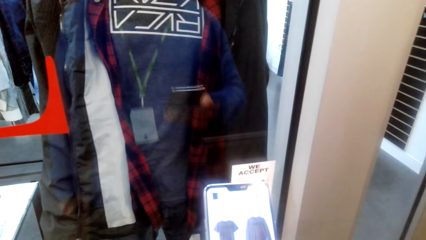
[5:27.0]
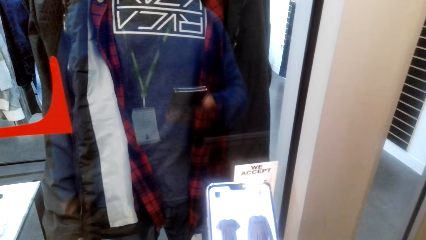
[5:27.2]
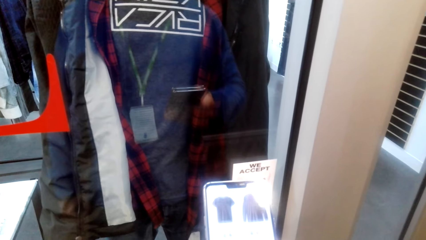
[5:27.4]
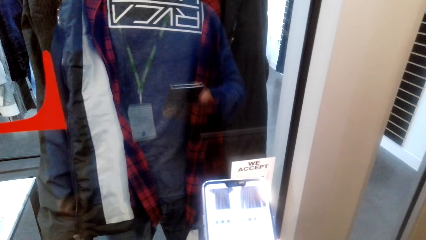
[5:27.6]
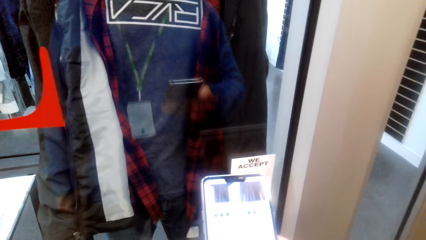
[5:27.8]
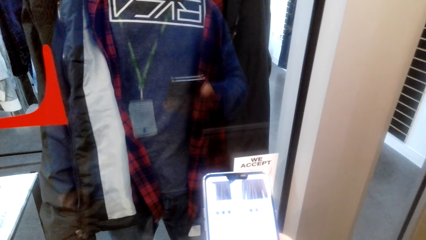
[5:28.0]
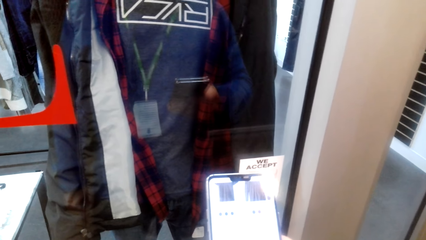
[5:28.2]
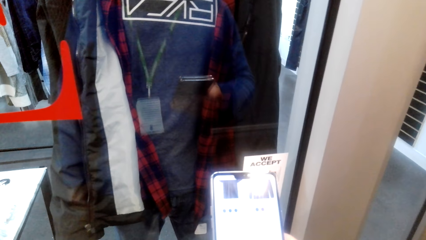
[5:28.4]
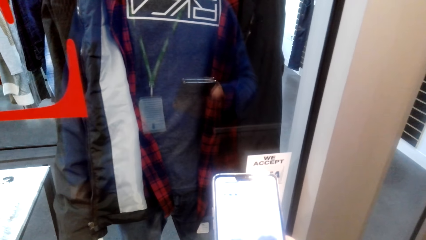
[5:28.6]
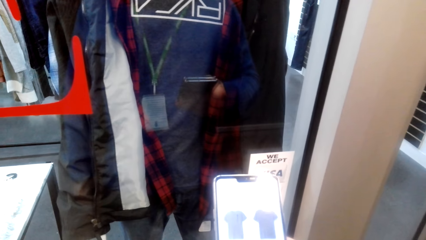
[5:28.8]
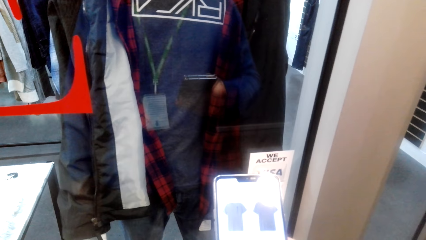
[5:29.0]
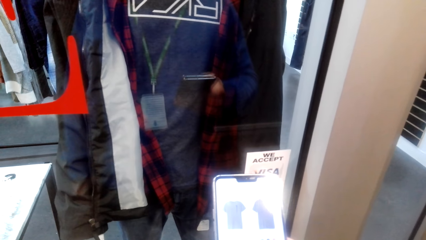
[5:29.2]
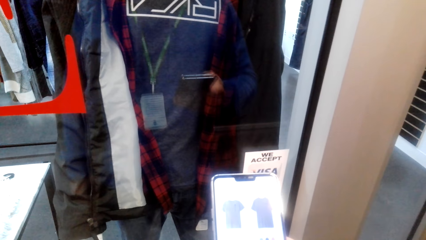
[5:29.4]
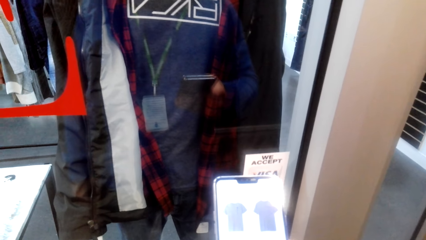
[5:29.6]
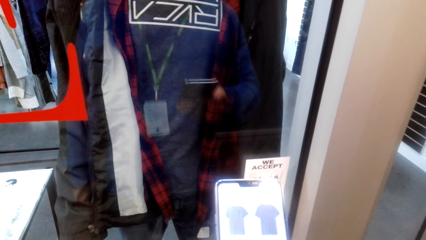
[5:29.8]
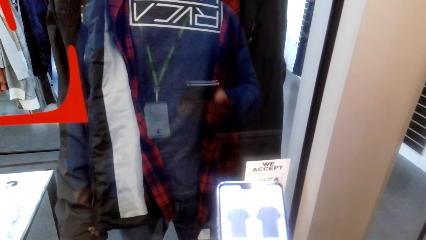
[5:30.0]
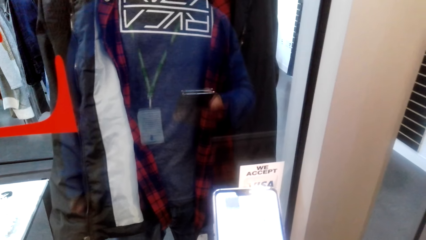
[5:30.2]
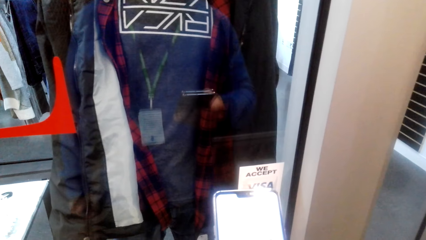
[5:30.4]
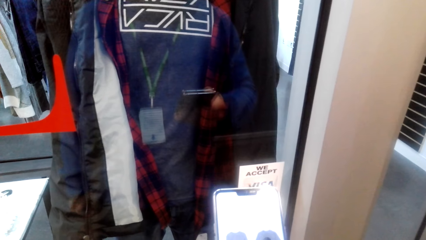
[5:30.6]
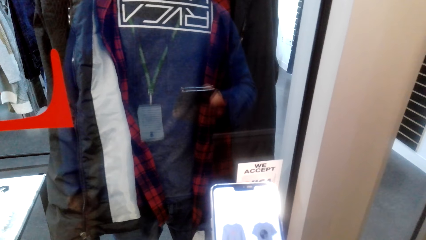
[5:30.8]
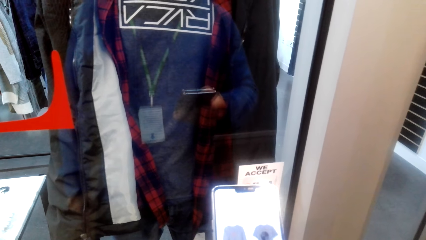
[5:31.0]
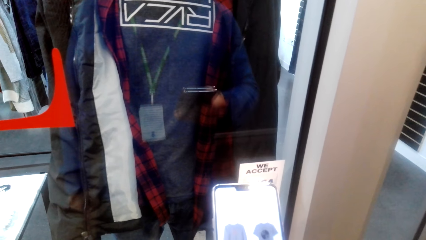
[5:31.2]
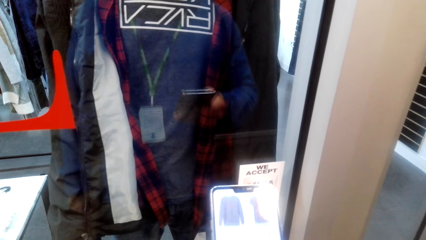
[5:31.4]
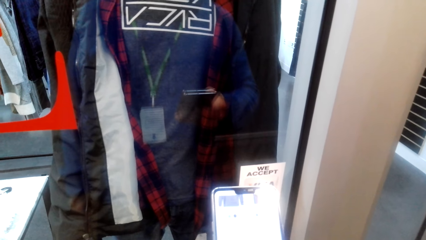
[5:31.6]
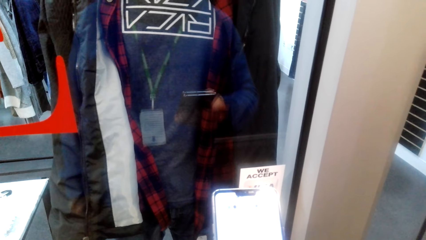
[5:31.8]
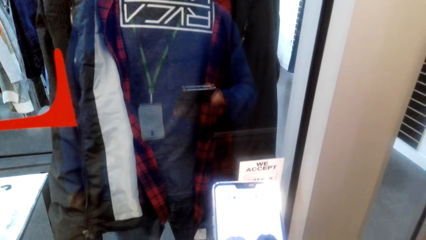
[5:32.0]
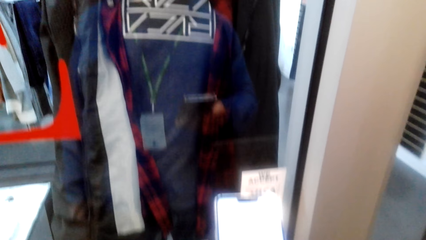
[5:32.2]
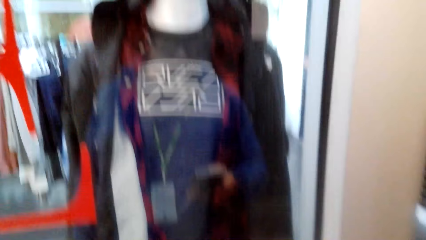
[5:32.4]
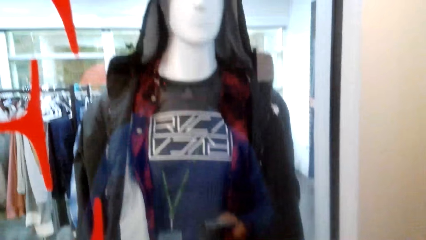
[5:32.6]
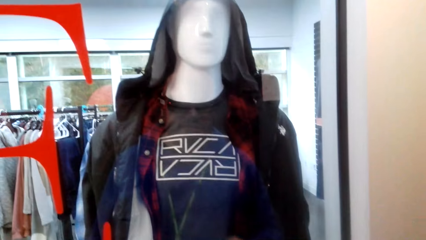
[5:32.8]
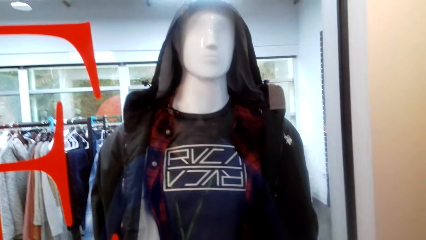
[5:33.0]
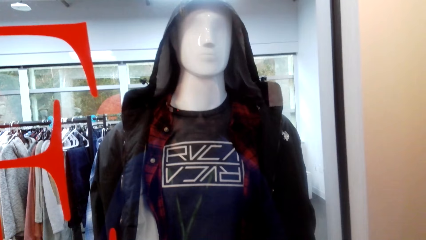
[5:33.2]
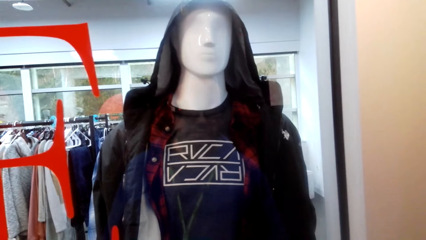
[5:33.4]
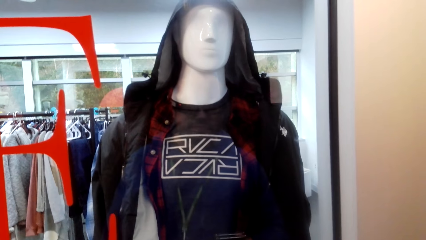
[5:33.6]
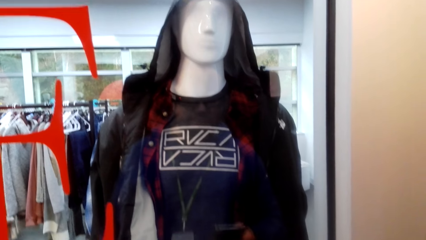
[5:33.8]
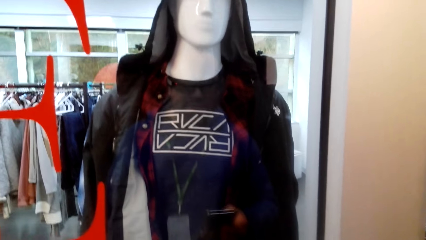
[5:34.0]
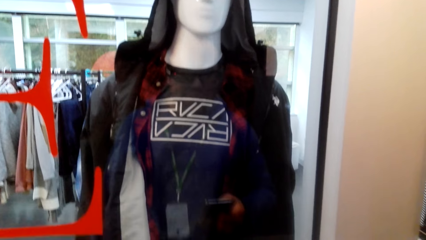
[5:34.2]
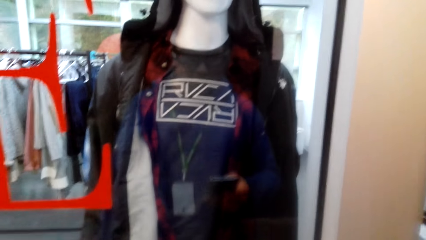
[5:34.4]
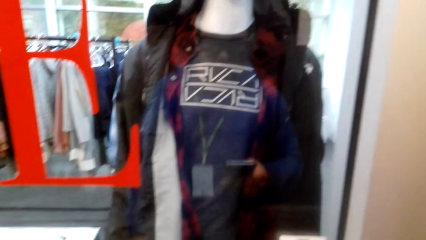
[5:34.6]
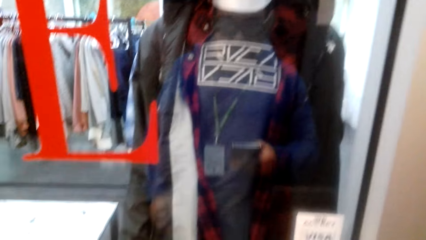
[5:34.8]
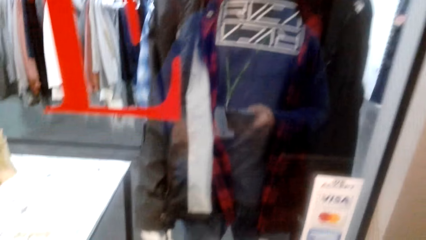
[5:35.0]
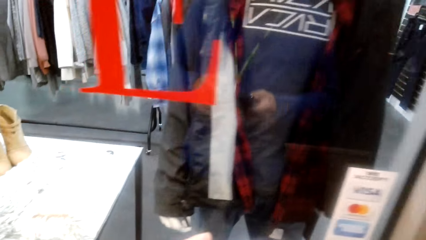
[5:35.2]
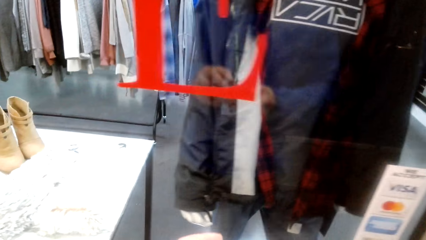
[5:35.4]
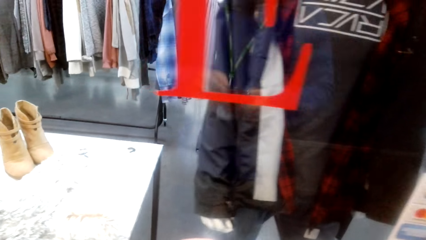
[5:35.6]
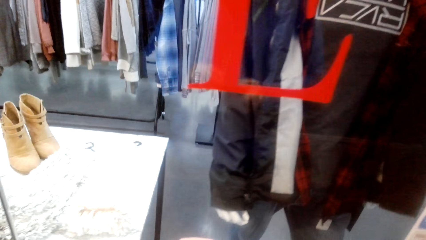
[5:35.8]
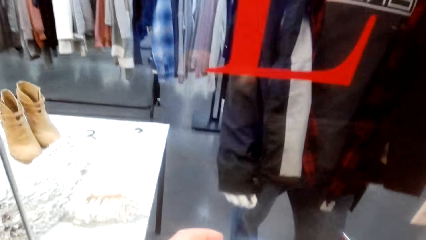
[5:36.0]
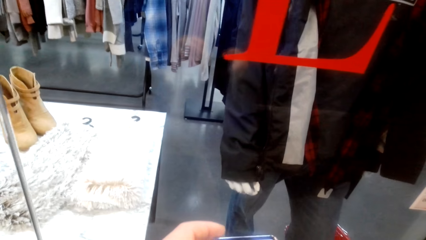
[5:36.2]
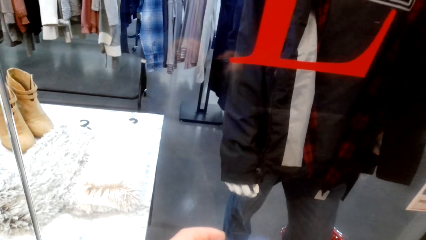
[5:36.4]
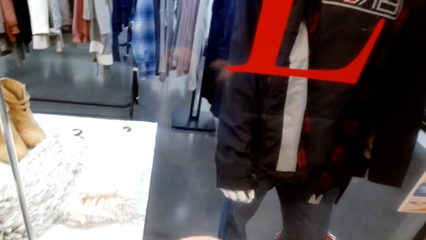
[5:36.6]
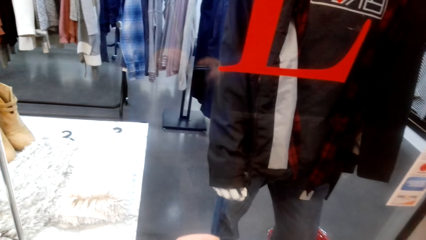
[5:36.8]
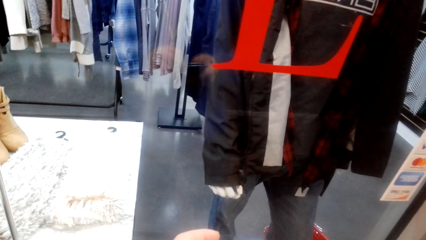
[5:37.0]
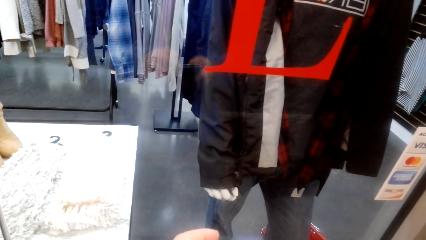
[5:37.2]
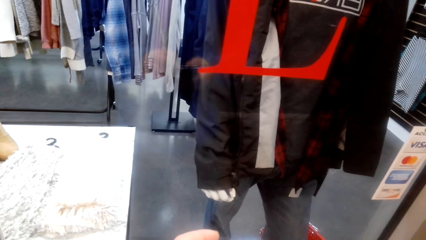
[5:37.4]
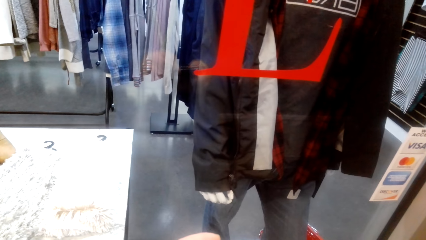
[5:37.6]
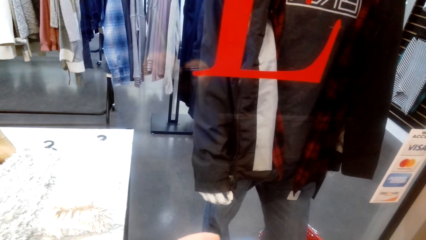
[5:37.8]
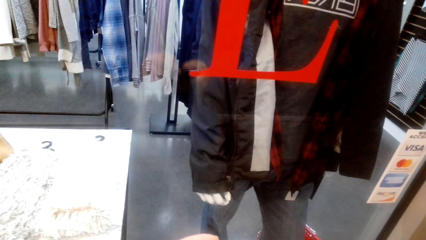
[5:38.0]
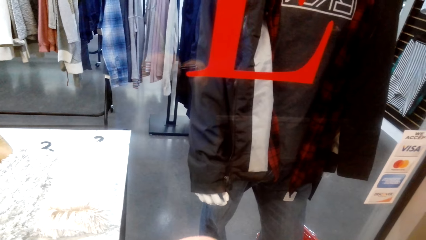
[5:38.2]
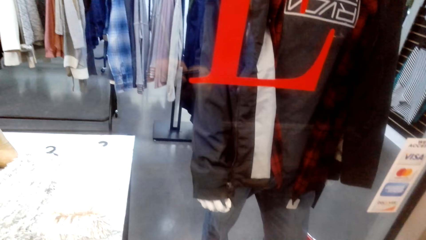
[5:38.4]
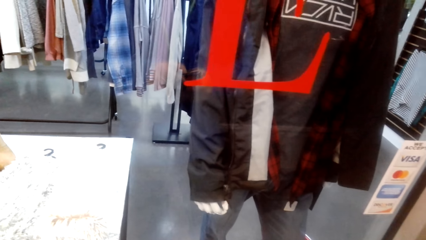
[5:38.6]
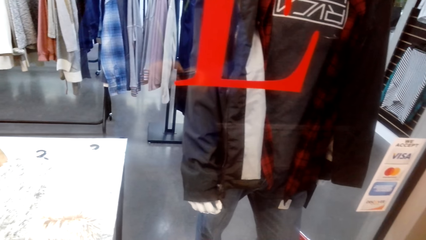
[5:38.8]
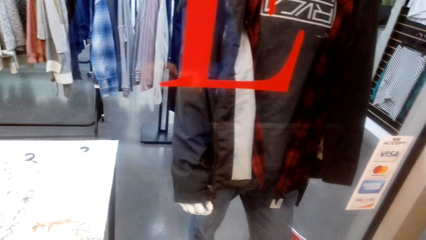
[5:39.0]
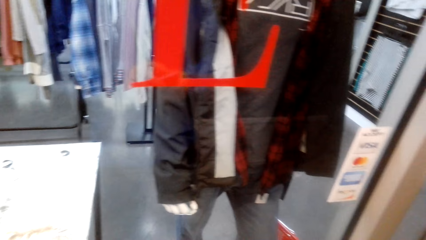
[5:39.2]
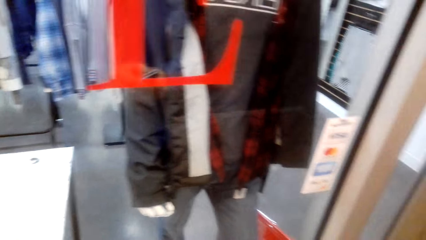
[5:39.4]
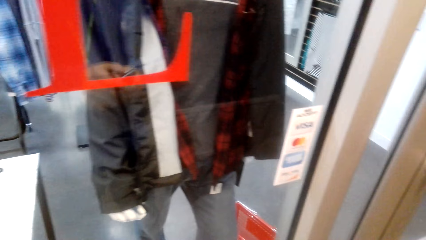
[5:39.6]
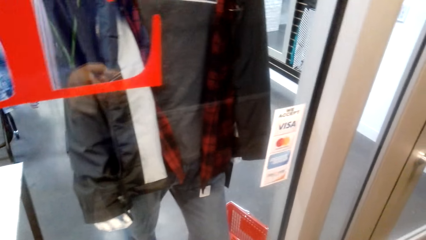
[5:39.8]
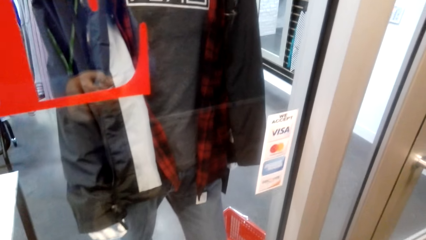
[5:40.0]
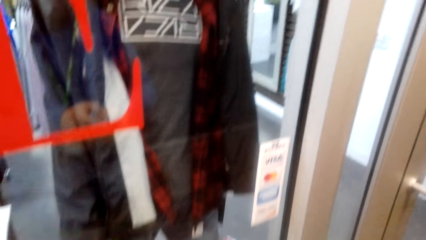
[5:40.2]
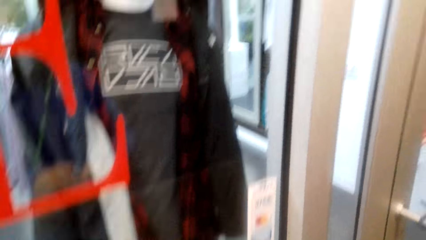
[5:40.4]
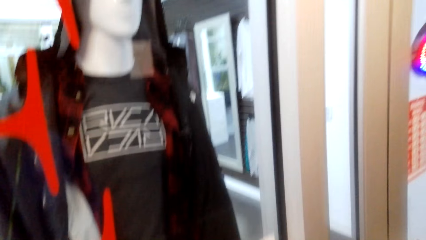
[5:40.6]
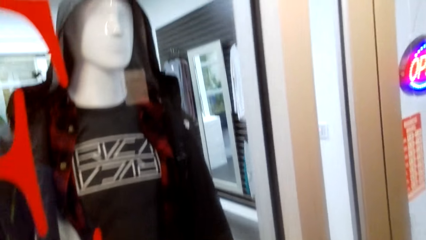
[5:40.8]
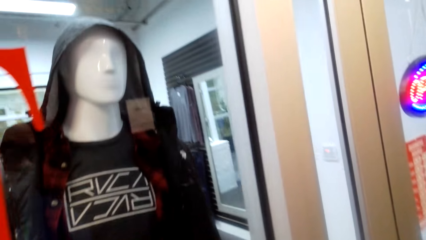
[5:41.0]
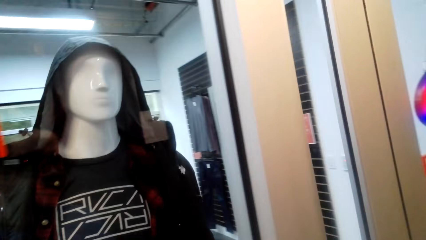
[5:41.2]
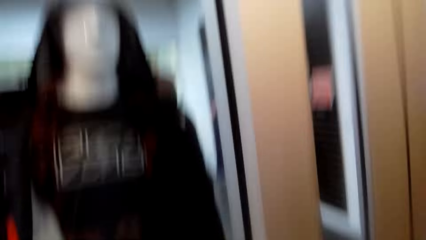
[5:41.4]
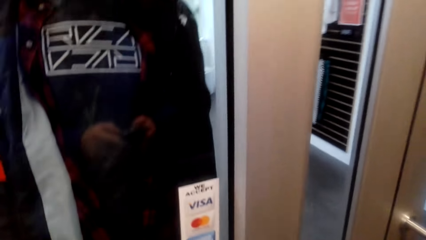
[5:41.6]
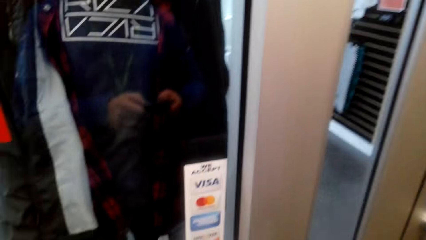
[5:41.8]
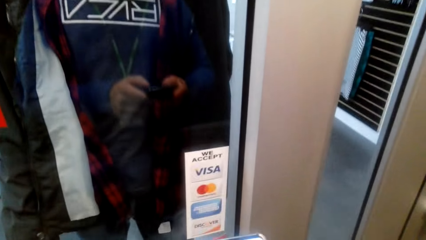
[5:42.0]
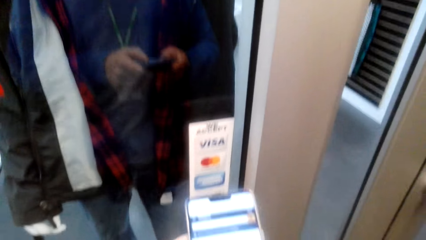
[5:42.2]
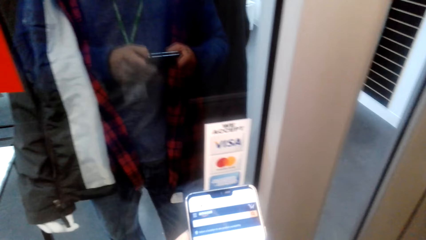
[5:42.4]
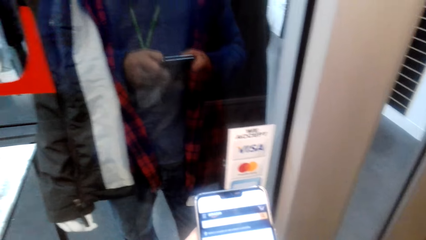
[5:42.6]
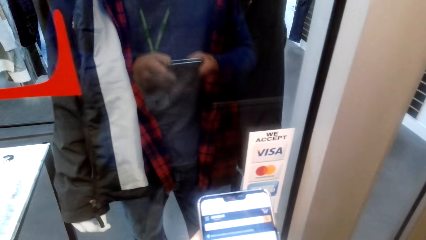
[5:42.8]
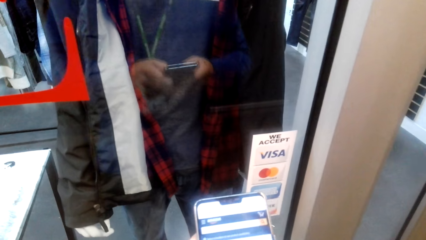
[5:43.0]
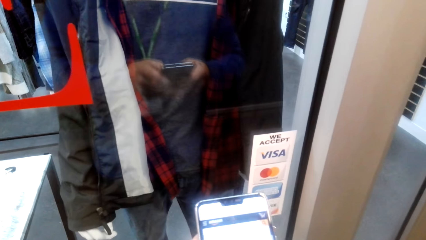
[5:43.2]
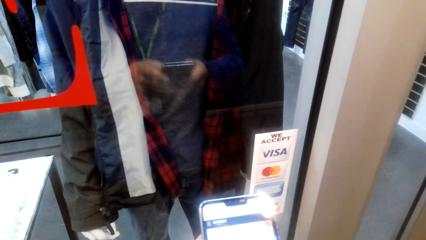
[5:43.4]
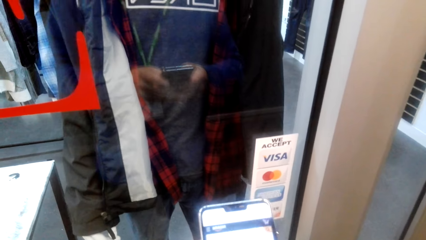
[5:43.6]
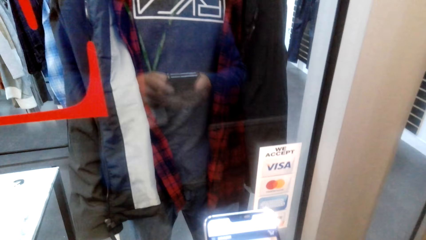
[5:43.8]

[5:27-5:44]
The camera wearer looks around.
